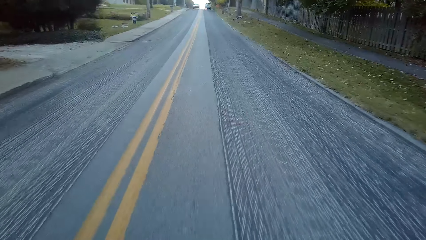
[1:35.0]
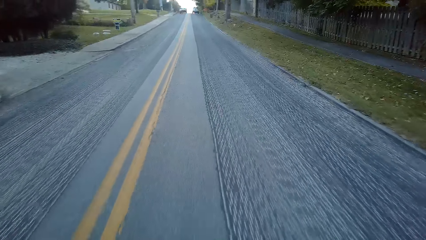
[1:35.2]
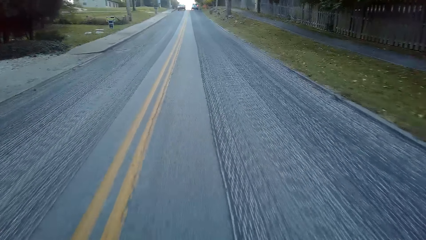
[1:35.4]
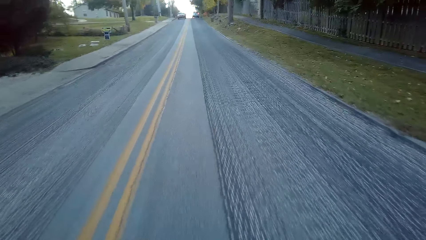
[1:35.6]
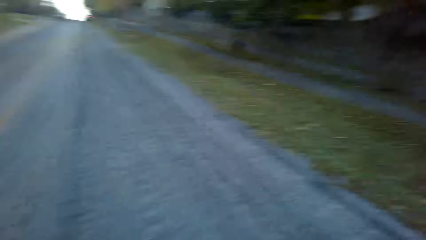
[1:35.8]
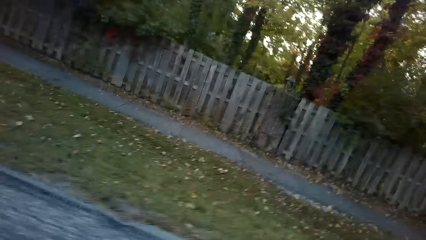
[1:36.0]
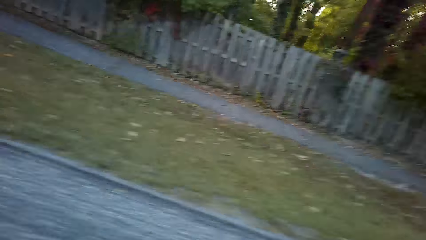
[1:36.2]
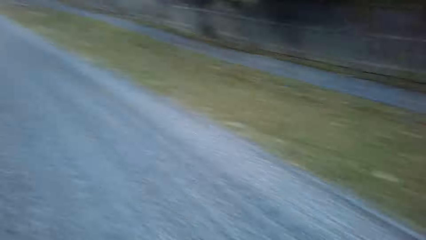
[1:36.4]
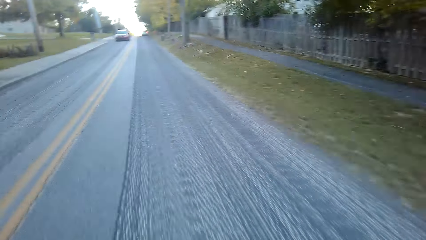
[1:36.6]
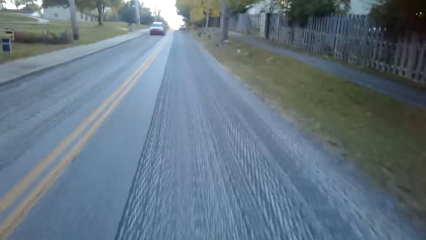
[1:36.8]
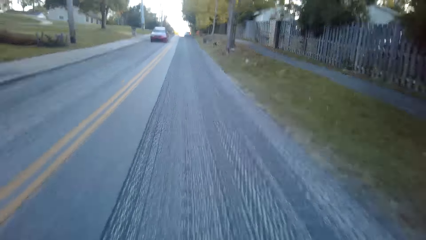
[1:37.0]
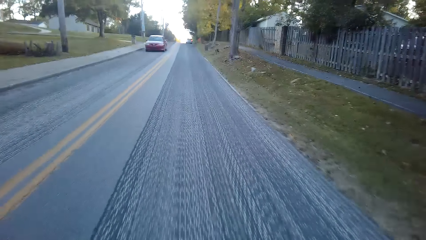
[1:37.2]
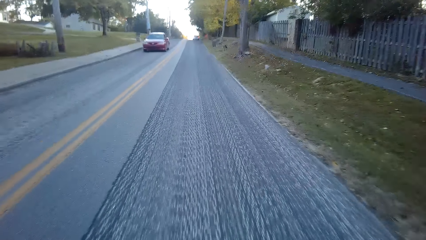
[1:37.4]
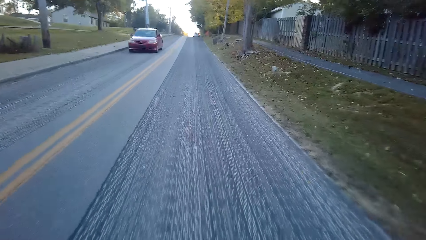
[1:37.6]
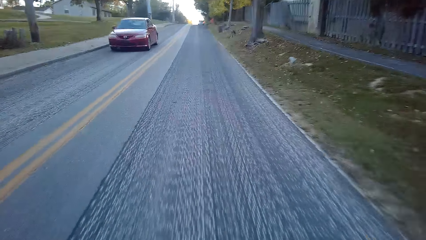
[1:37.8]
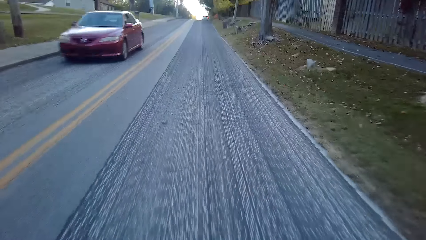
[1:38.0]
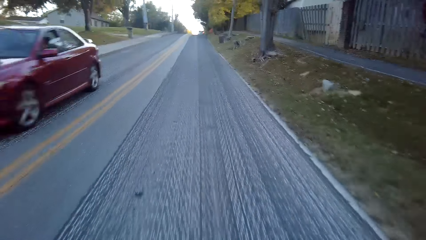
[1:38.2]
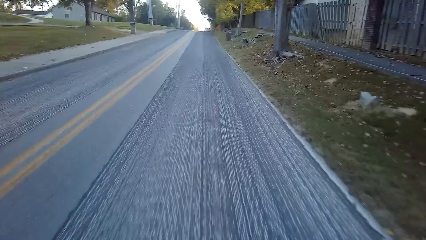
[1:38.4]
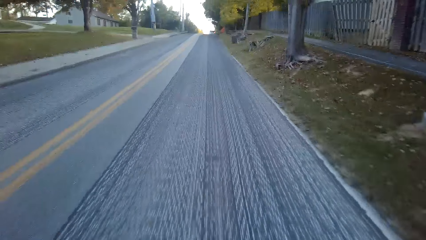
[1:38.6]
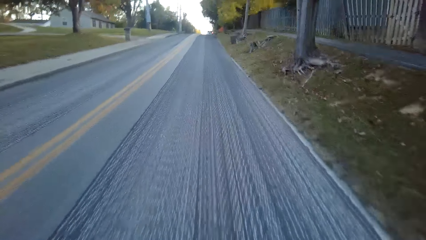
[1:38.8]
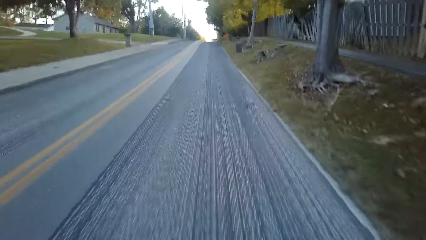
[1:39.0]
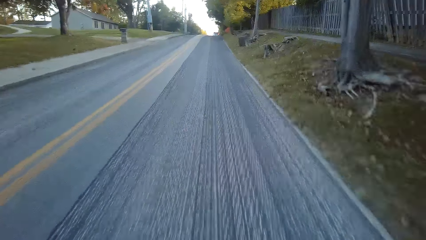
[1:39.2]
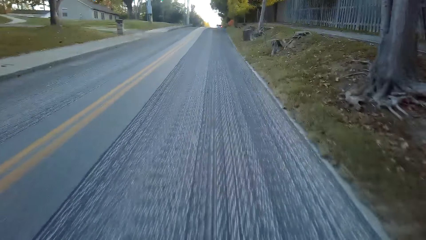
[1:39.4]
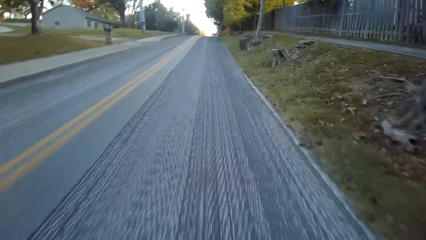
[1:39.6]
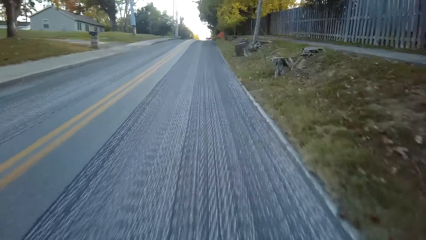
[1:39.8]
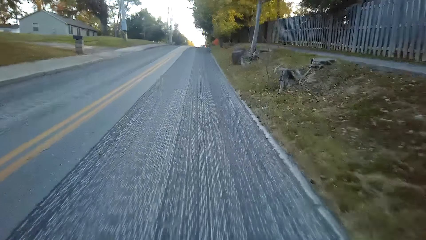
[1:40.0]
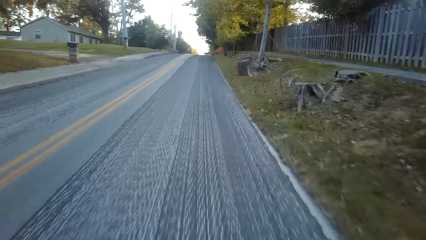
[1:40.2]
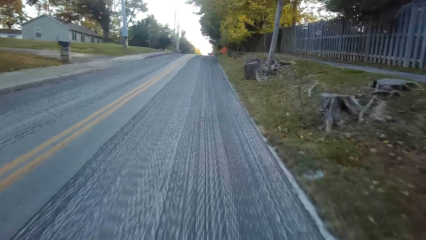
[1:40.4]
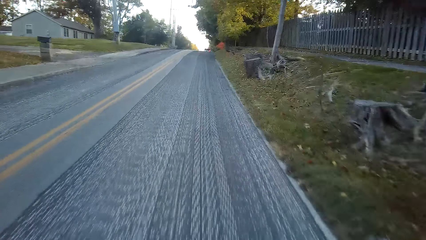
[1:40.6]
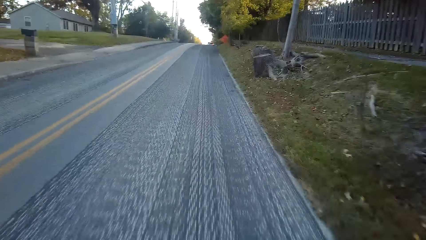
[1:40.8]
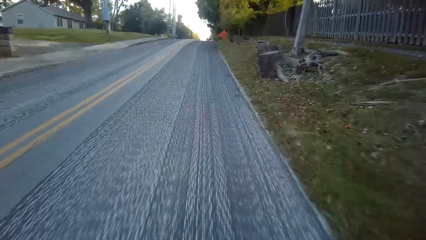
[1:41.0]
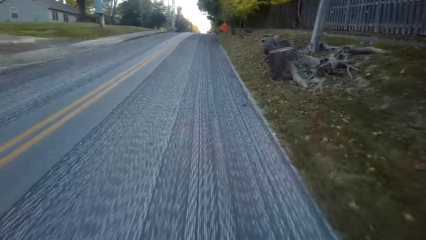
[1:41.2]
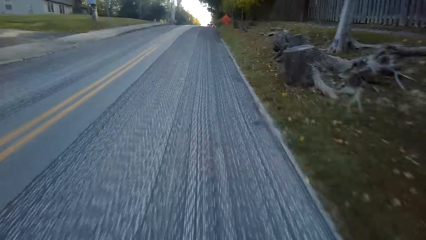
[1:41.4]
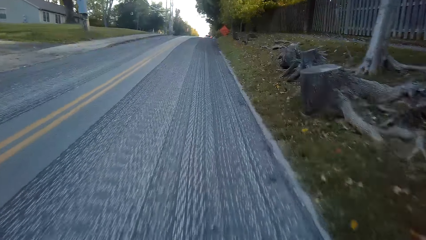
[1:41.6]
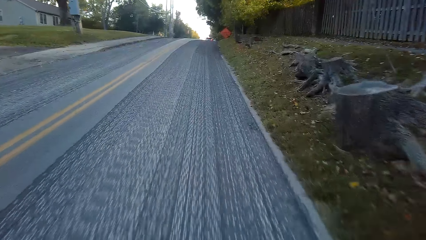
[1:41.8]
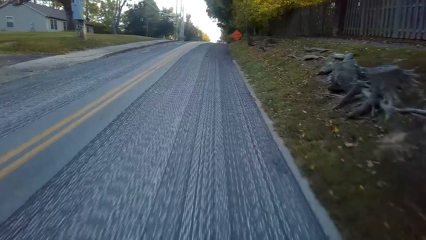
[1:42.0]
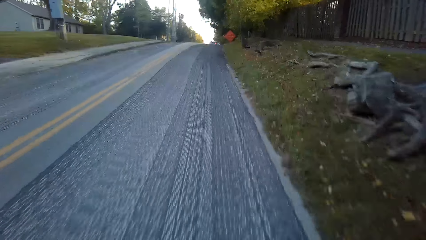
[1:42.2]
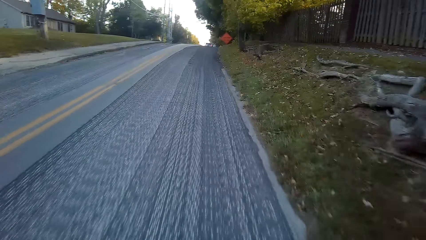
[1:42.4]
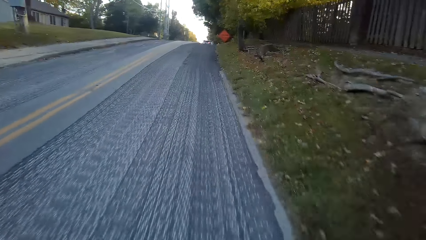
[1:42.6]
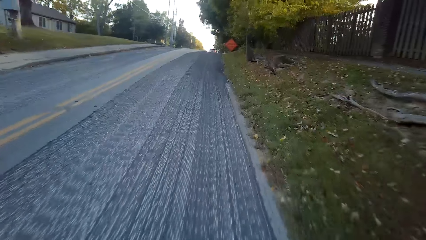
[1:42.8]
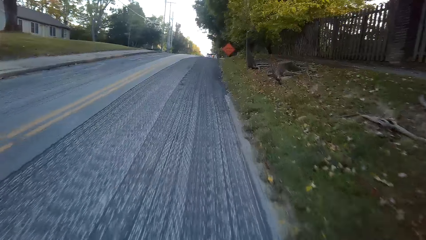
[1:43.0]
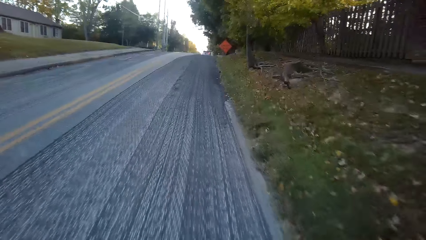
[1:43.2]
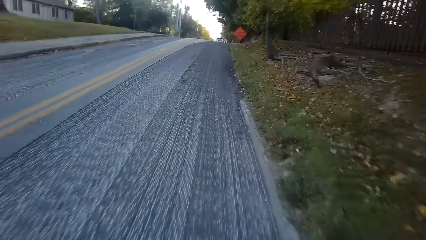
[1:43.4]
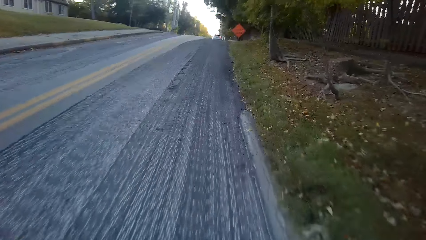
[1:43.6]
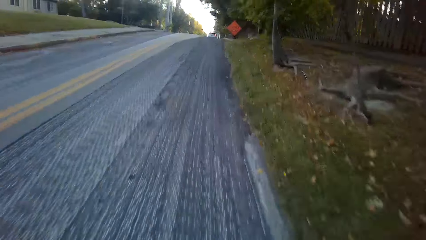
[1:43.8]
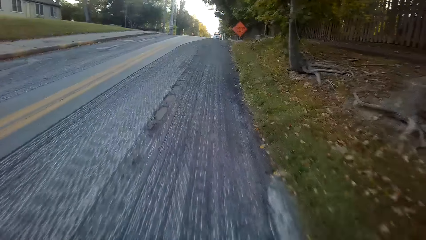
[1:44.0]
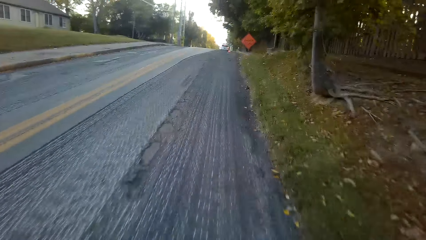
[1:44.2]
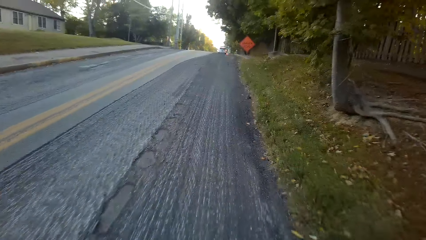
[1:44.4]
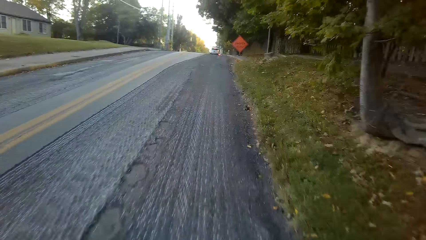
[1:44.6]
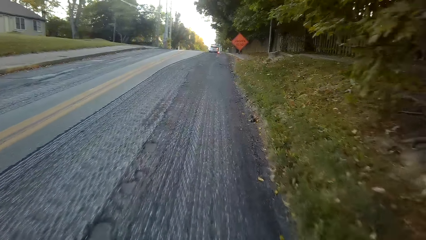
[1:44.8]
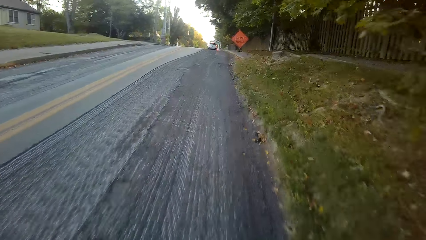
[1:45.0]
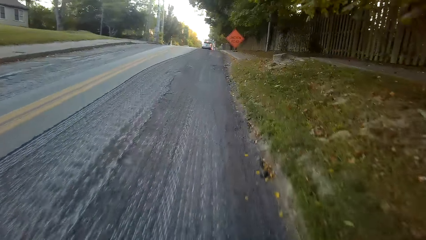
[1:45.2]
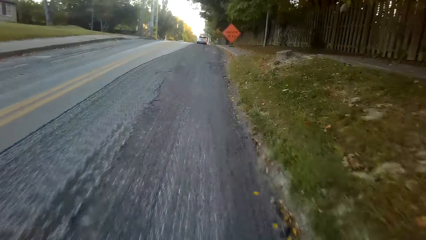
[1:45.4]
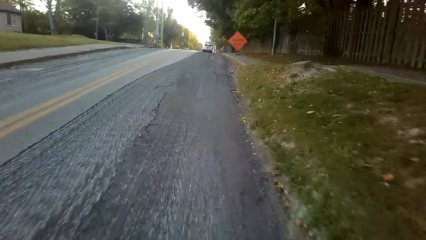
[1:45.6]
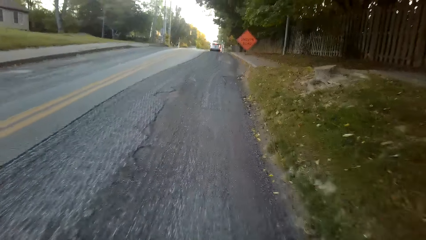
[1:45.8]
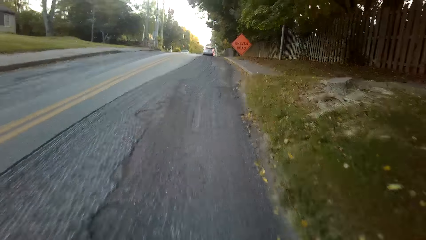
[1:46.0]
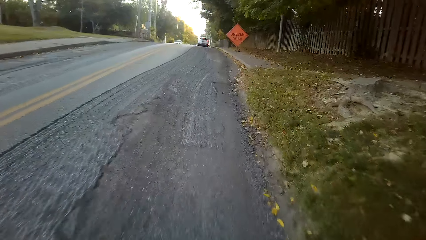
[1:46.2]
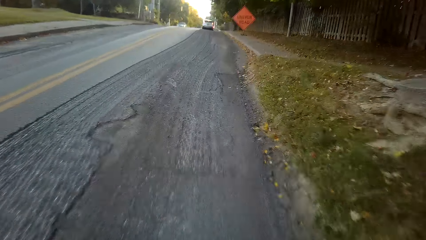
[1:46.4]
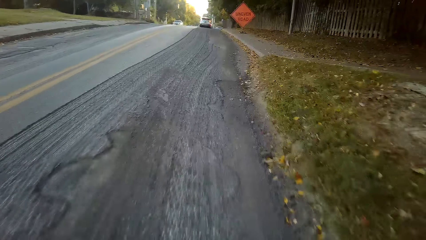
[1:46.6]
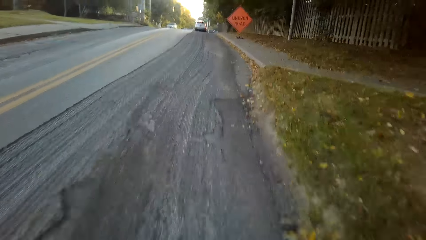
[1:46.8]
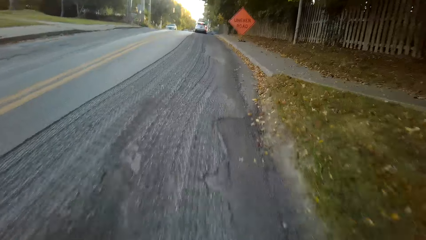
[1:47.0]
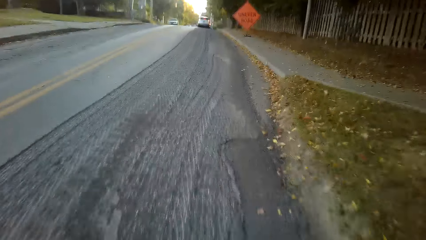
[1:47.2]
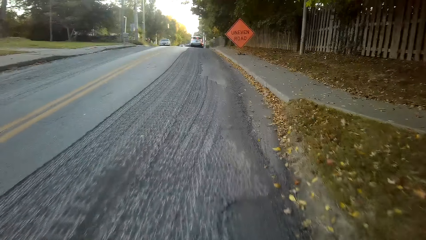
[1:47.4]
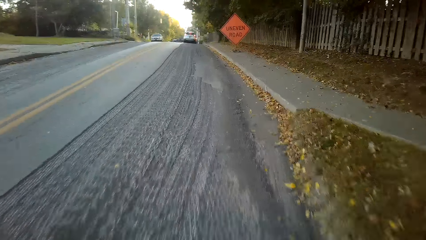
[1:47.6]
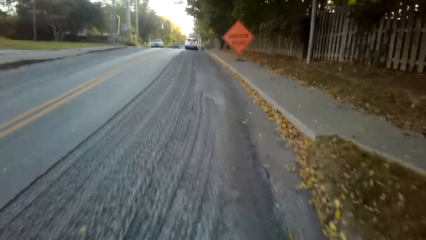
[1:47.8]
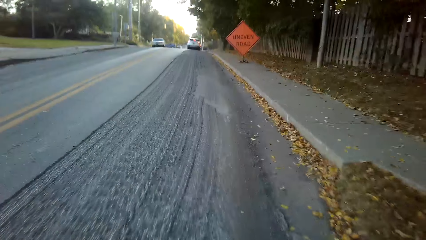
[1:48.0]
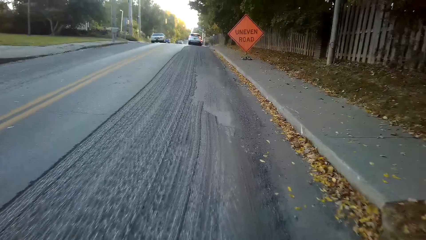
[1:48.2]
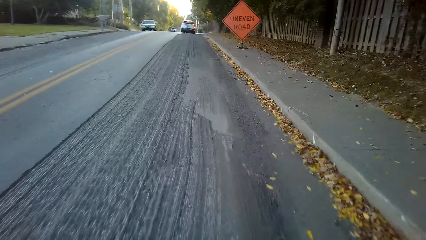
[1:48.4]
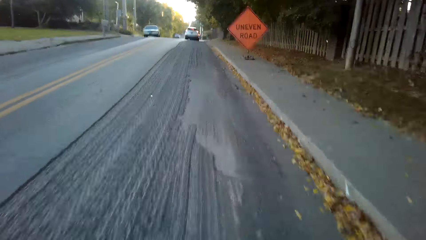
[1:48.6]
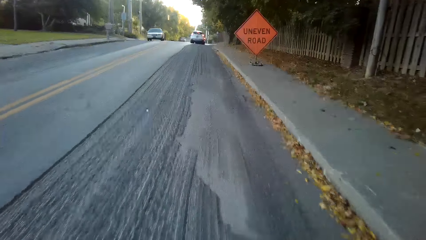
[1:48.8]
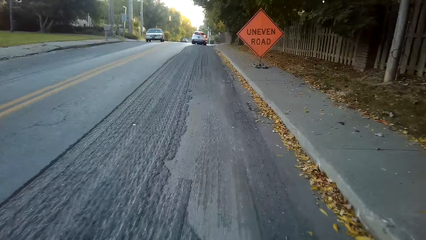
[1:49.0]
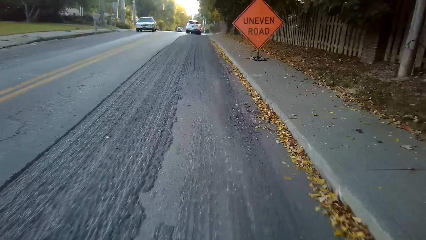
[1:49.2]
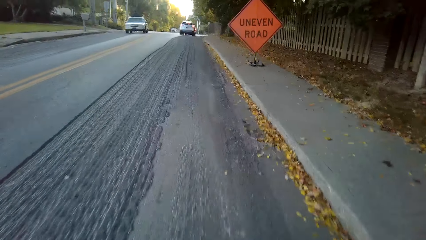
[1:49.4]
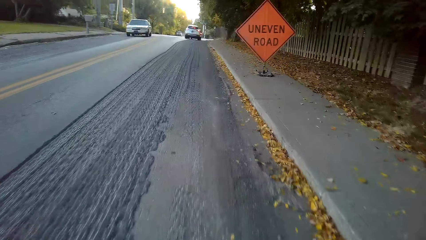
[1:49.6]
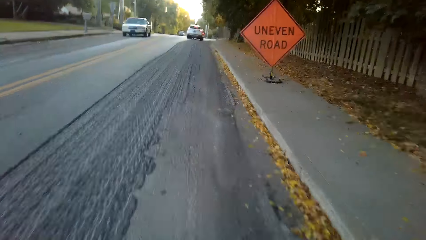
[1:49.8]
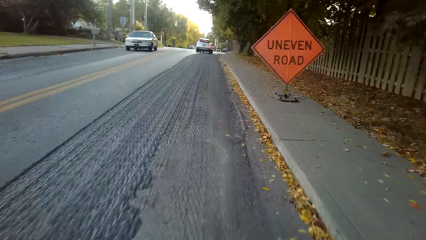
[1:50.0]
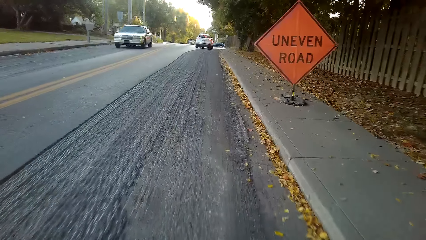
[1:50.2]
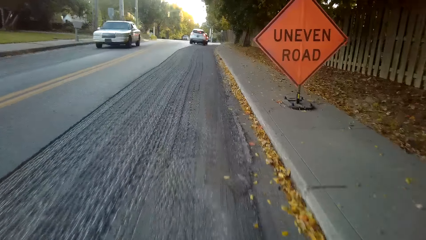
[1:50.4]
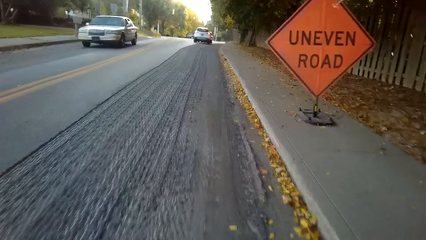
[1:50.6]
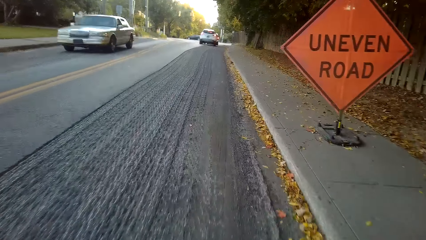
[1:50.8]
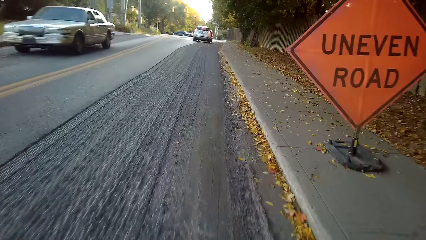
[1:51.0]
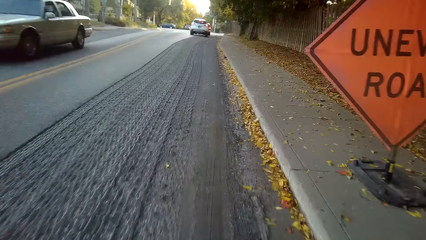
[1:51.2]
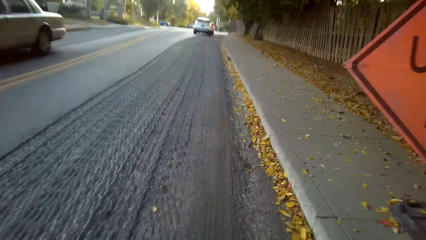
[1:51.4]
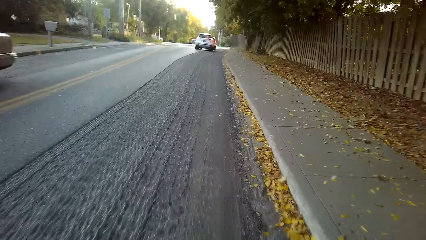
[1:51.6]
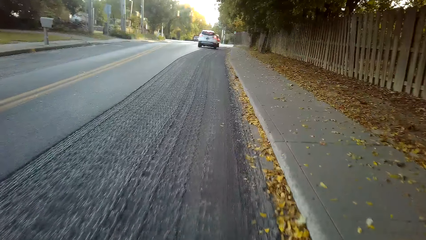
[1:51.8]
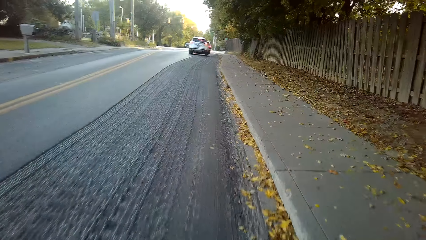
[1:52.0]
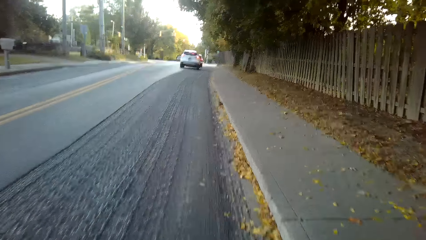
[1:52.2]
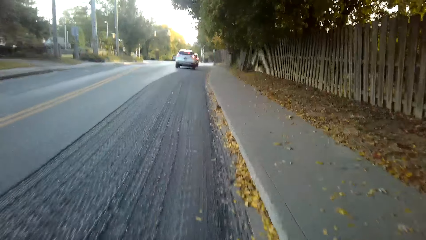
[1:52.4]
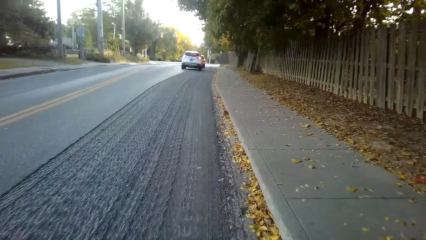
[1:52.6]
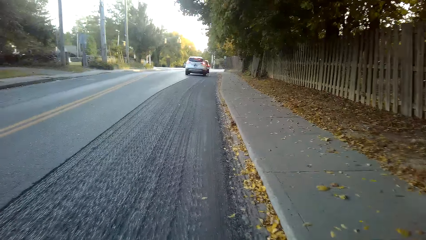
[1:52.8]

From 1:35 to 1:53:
The camera wearer looks right. They cycle a bicycle on the road. They look at the road sign. They cycle the bicycle.
